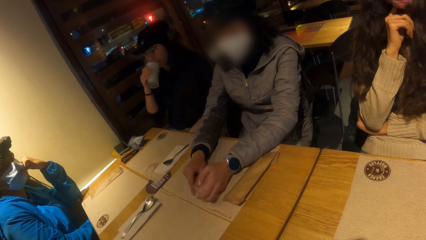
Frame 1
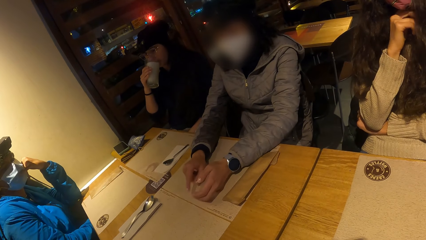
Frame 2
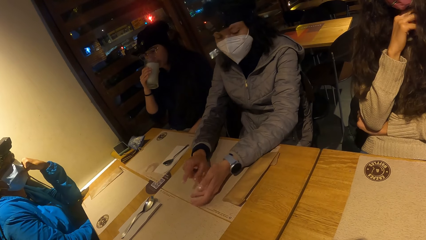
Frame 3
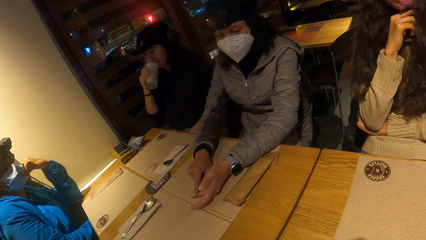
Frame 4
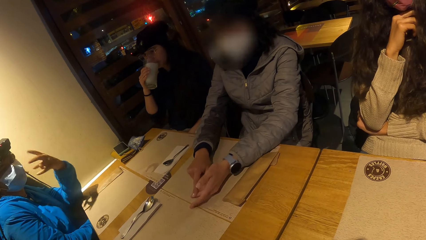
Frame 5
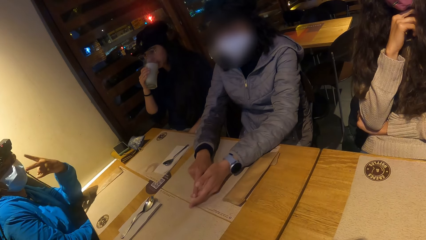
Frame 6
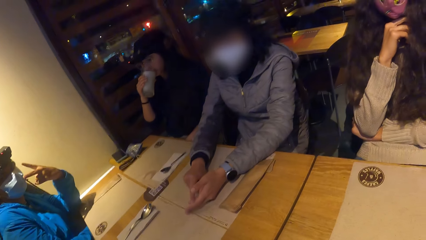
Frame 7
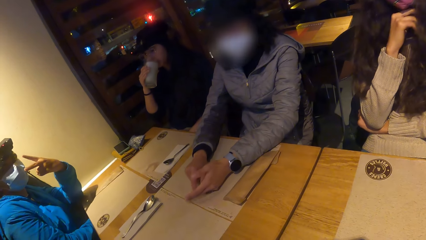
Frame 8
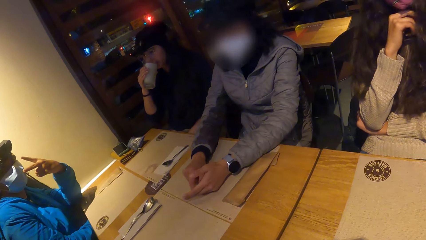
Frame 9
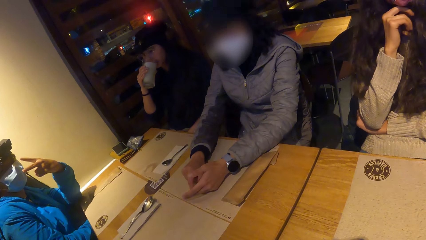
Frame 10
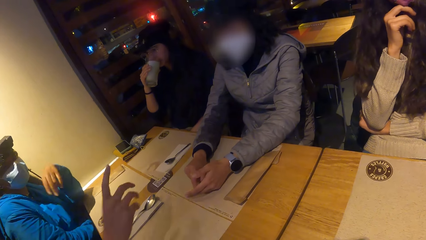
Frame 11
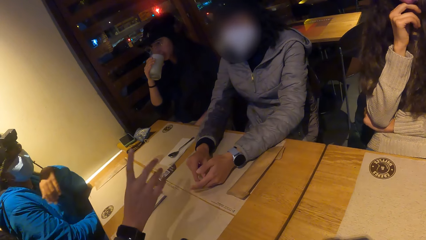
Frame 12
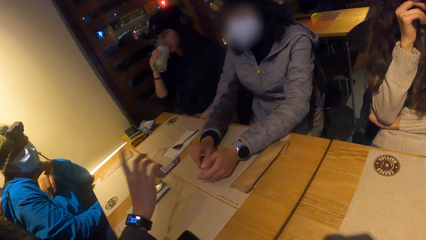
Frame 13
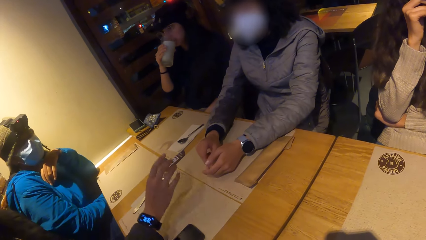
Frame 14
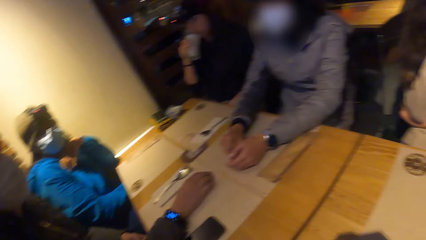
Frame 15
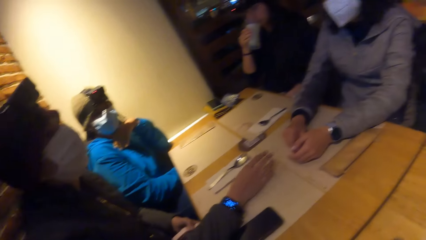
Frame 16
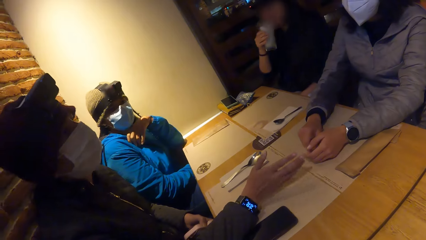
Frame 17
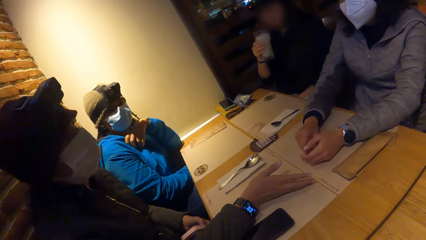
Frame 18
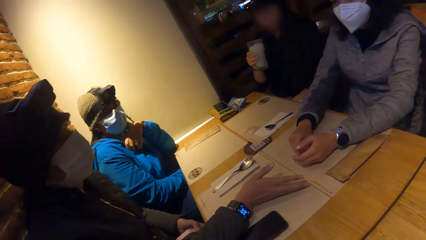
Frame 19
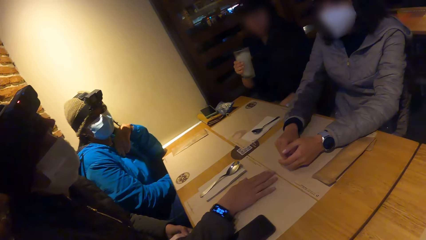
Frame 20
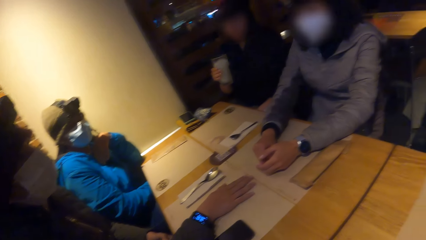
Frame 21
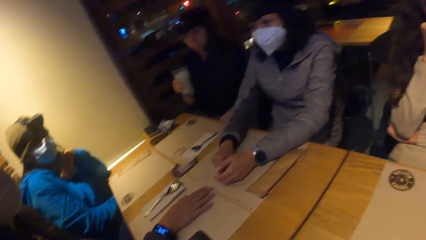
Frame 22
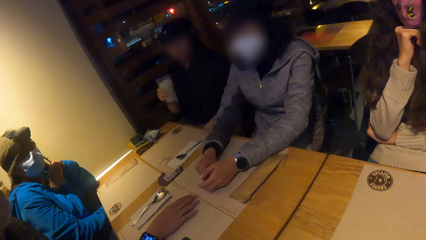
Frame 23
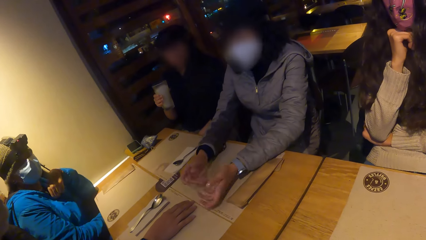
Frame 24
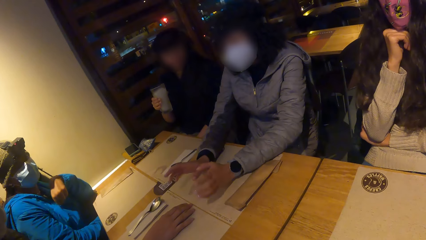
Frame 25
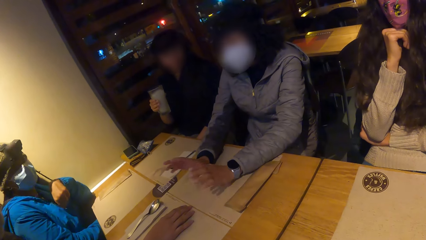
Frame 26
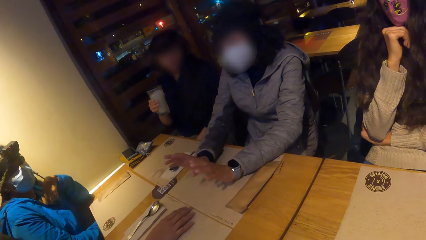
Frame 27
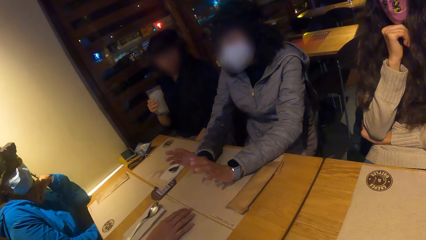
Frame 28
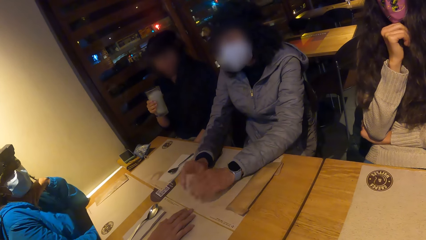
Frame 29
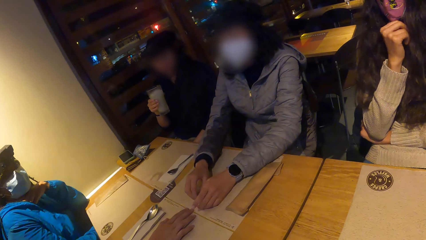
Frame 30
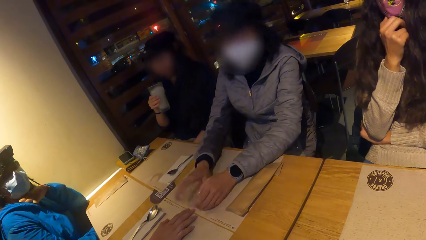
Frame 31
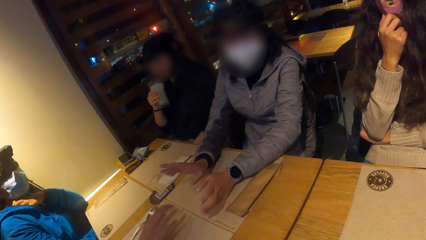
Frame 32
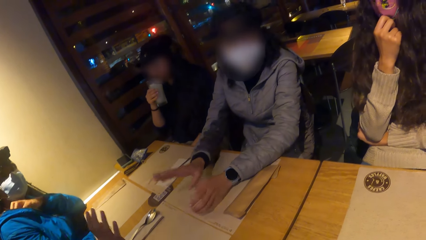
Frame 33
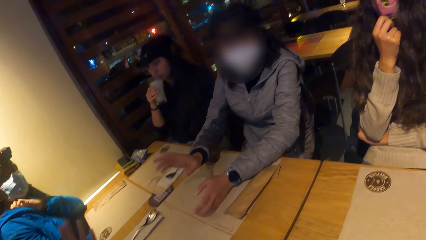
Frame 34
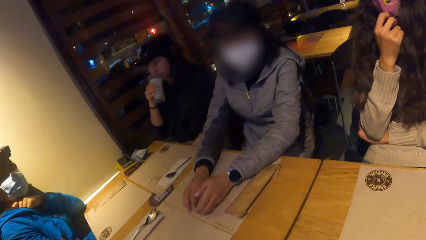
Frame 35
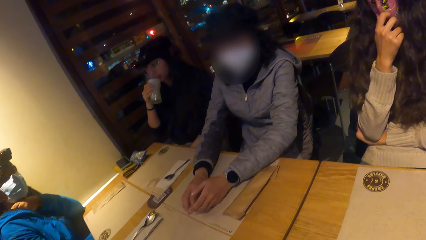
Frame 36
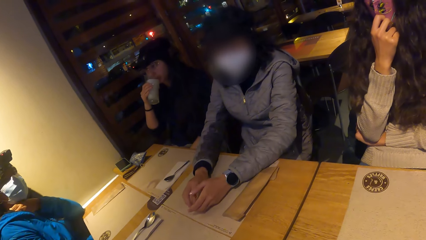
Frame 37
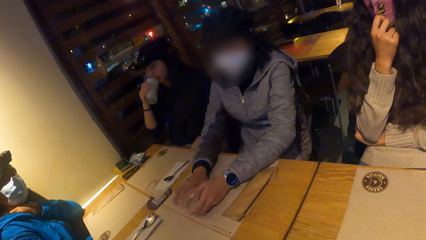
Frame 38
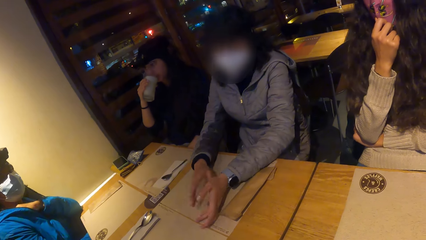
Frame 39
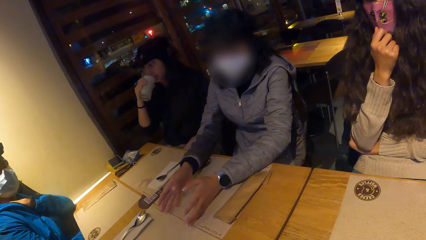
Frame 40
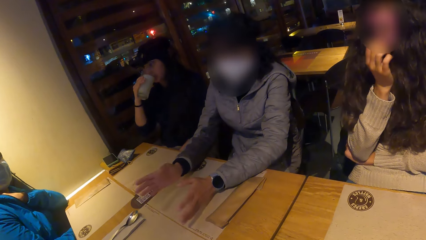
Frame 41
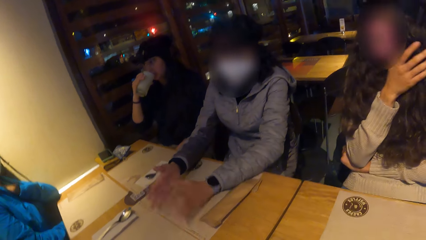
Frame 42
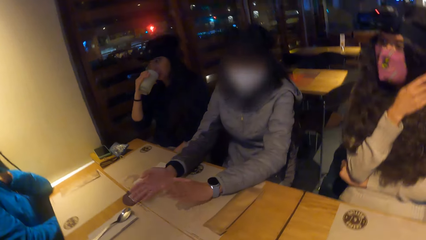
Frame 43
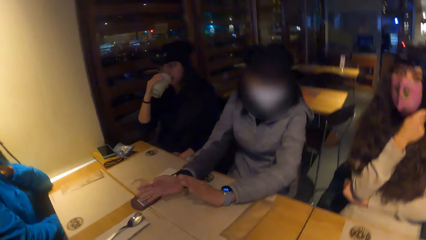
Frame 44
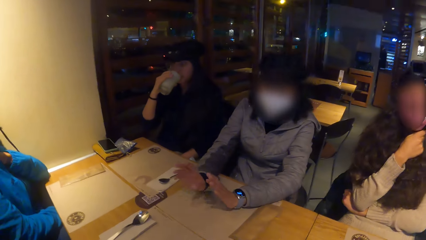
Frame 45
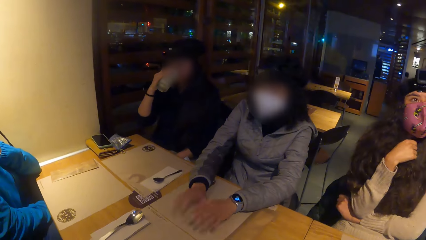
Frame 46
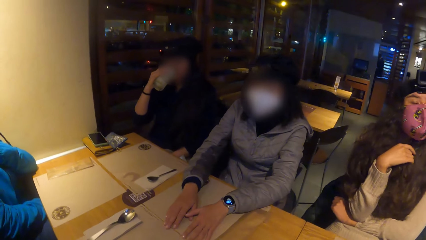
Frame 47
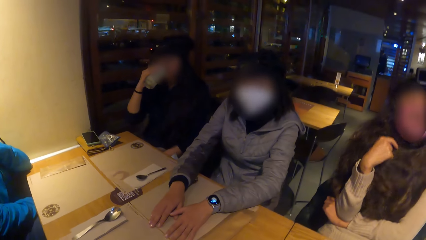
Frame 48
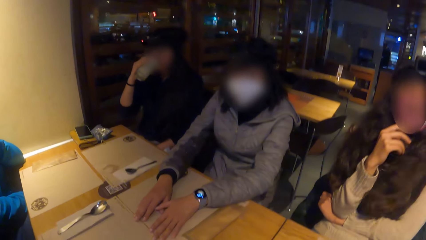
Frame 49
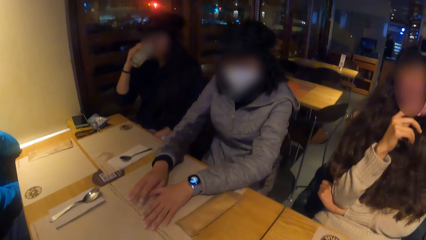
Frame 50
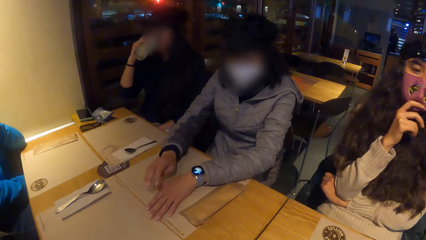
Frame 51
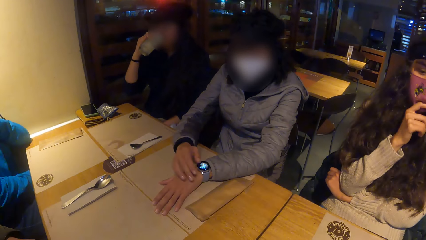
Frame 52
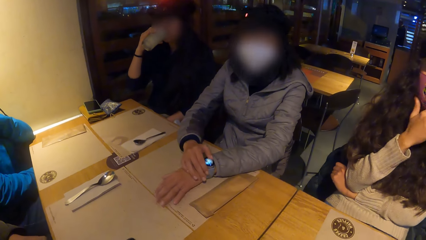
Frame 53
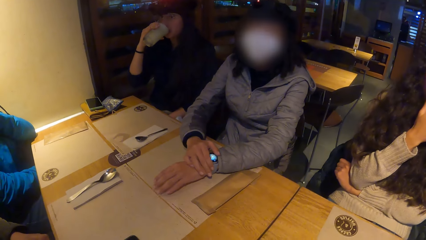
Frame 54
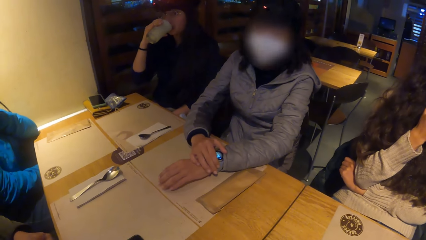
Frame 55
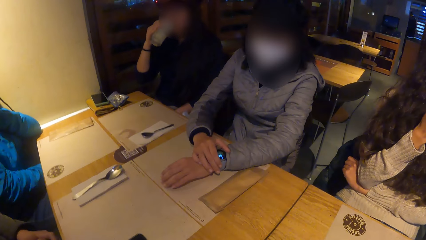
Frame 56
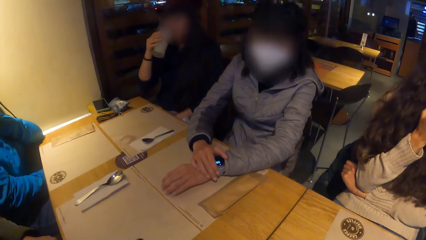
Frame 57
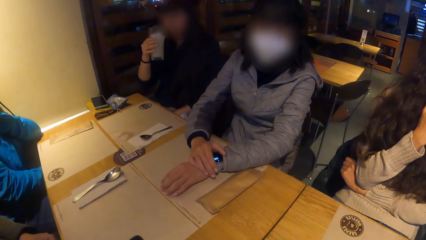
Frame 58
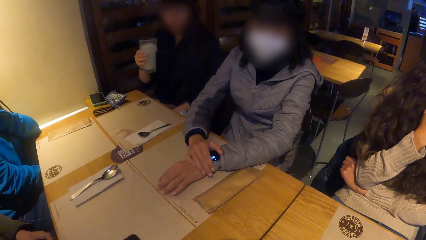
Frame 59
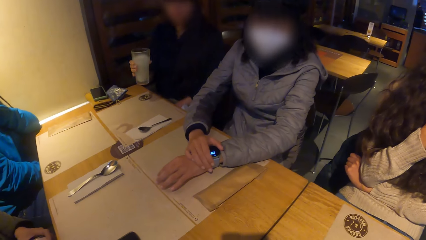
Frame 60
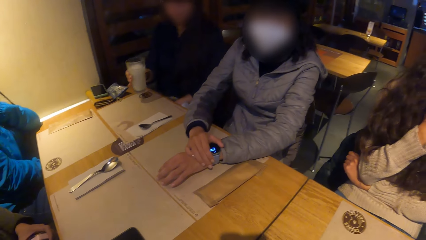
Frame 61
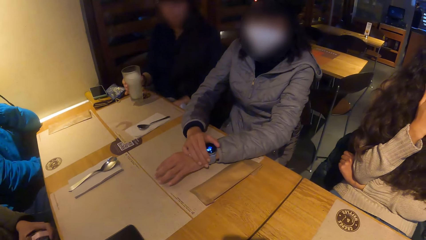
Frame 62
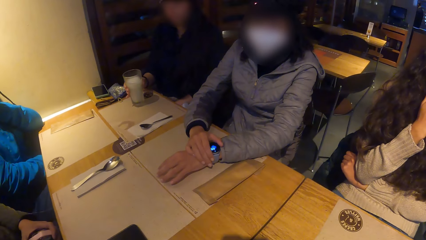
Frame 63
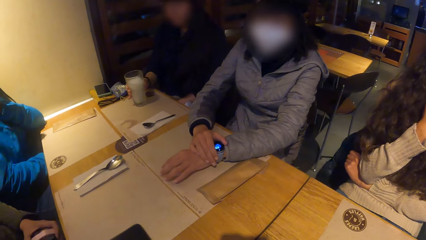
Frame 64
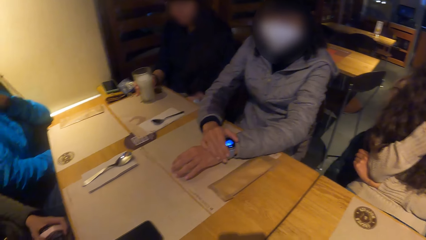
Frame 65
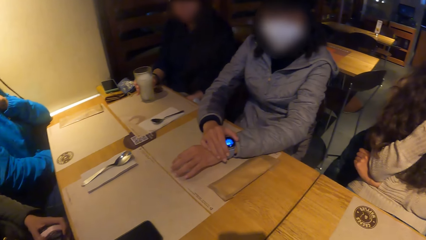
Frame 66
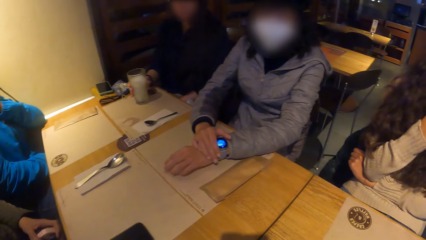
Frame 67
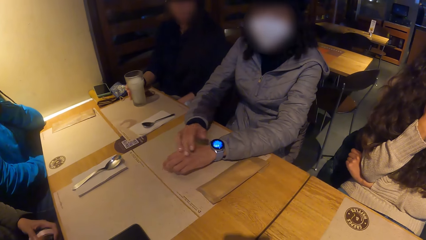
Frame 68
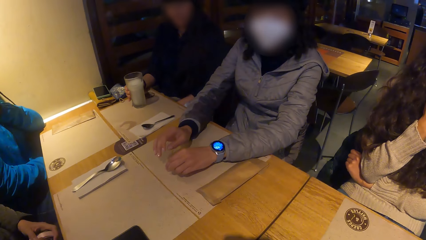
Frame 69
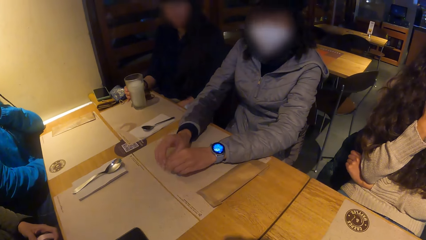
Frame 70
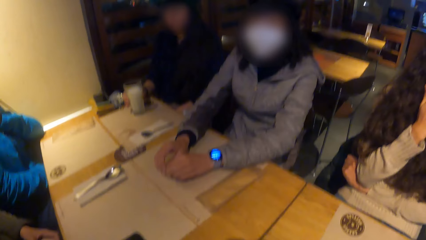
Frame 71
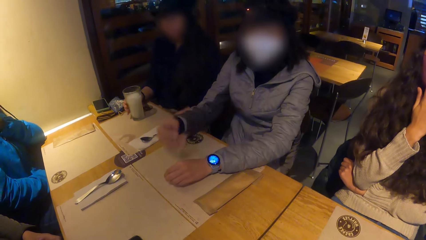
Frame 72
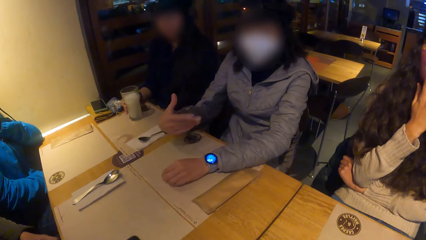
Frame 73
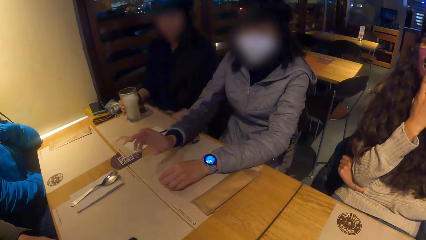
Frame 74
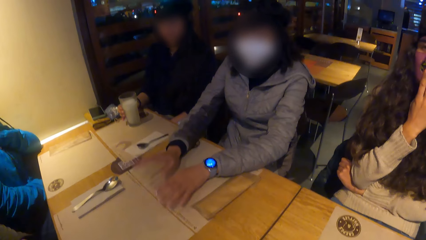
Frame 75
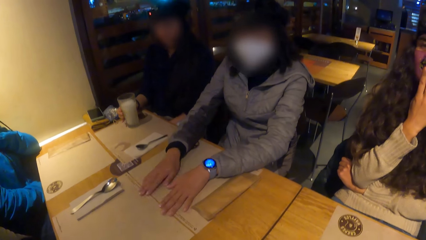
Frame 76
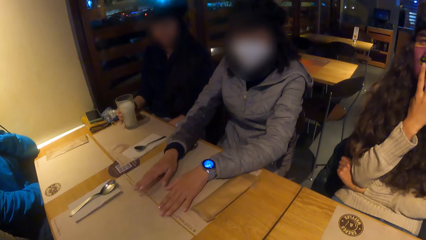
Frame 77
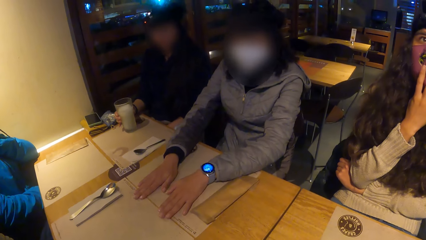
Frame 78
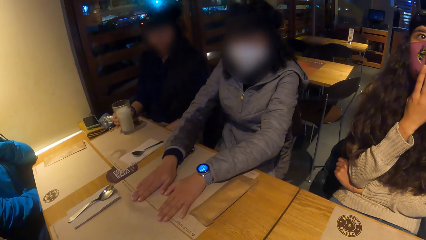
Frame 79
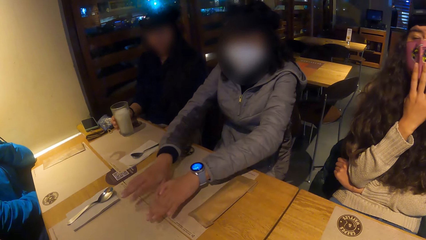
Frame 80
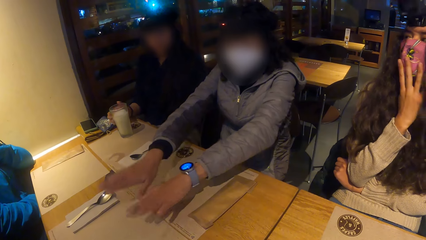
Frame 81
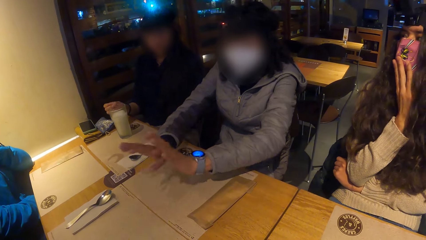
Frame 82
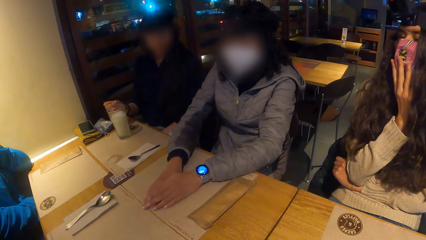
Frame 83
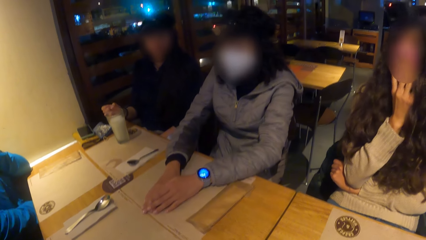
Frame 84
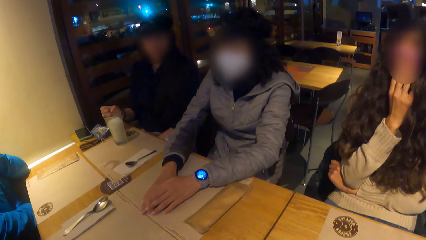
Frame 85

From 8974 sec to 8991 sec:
A woman converses with a man. Another woman gesticulates with her left hand. Four ladies dialogue. A third woman removes the glass cup from her mouth. She drinks from the glass cup in her right hand. She drops the glass cup in her right hand on the table. The first woman converses with the camera wearer.
